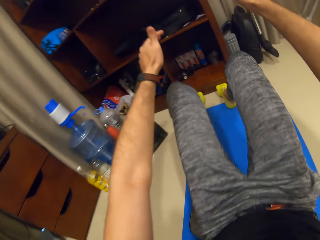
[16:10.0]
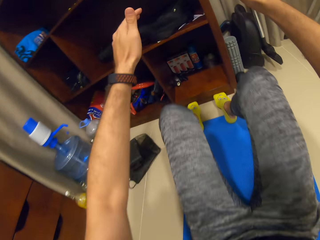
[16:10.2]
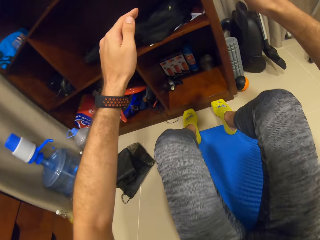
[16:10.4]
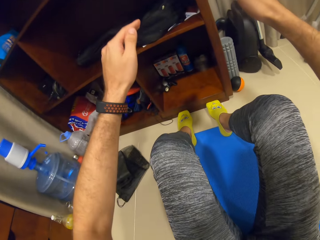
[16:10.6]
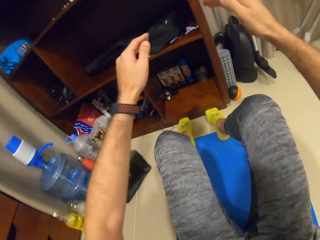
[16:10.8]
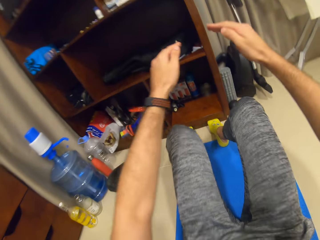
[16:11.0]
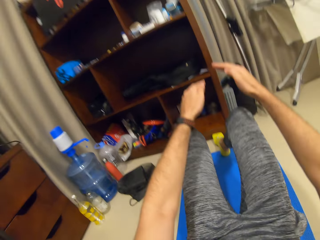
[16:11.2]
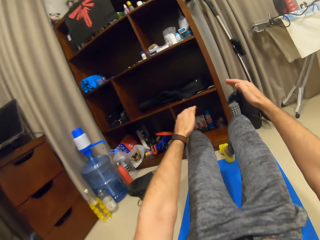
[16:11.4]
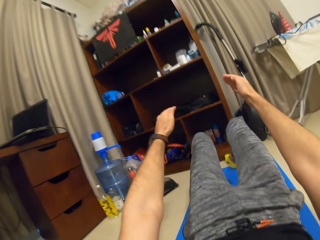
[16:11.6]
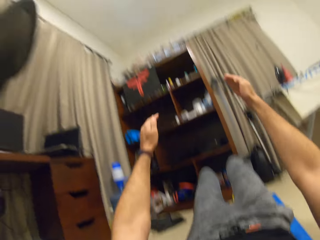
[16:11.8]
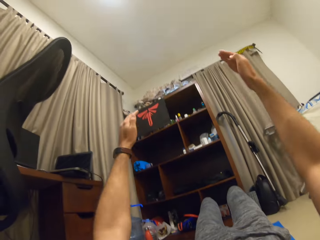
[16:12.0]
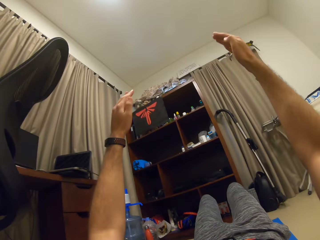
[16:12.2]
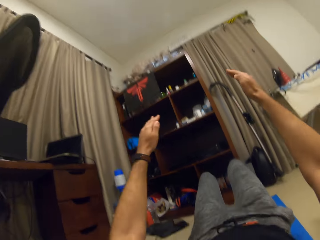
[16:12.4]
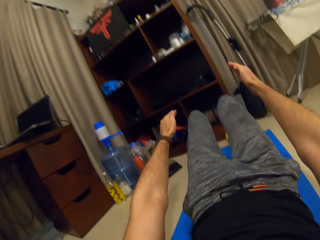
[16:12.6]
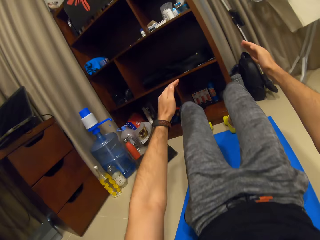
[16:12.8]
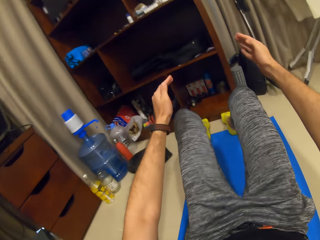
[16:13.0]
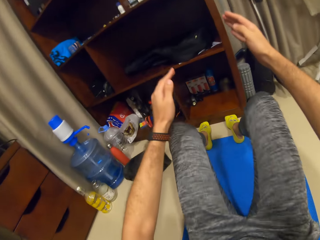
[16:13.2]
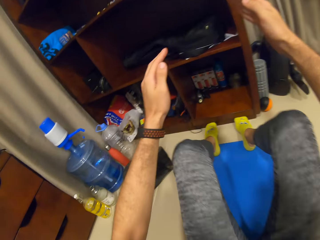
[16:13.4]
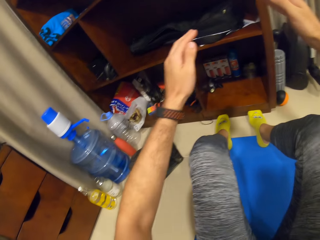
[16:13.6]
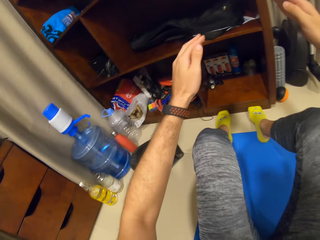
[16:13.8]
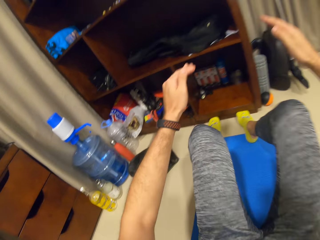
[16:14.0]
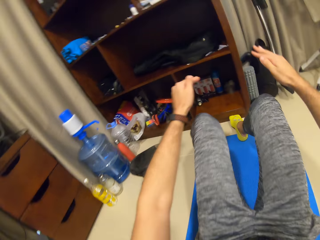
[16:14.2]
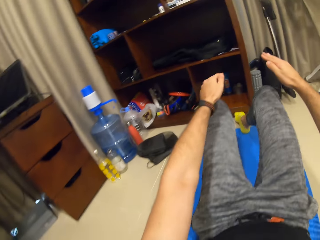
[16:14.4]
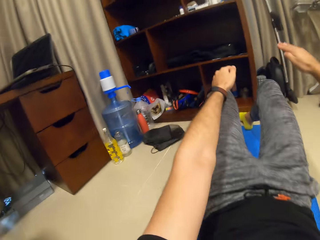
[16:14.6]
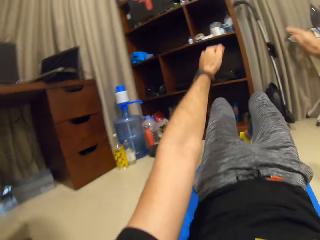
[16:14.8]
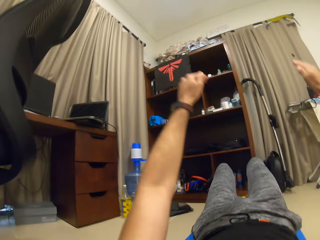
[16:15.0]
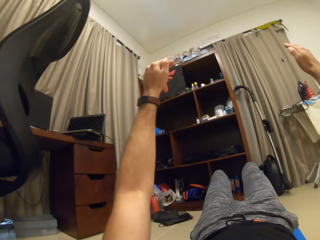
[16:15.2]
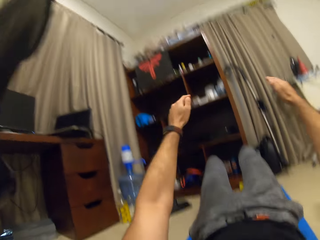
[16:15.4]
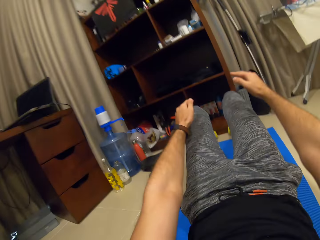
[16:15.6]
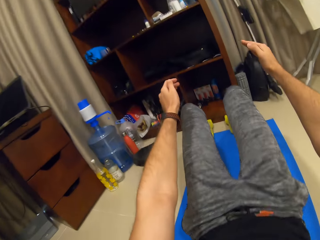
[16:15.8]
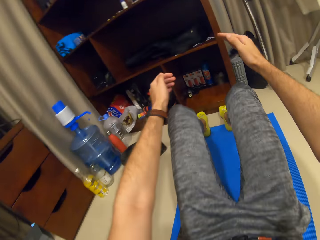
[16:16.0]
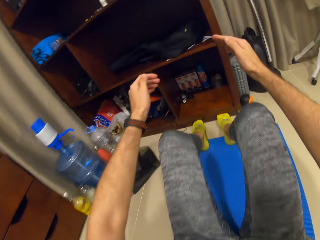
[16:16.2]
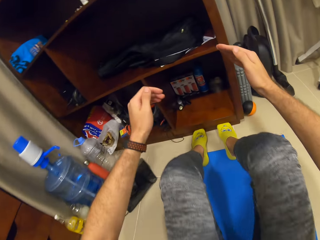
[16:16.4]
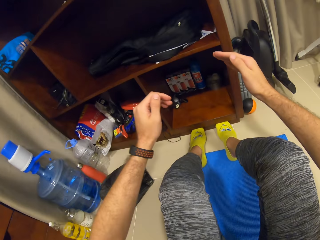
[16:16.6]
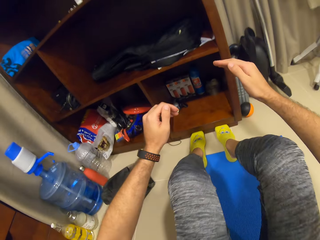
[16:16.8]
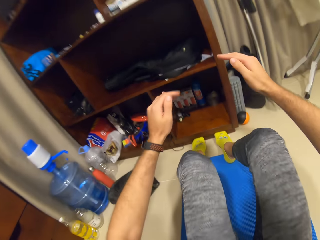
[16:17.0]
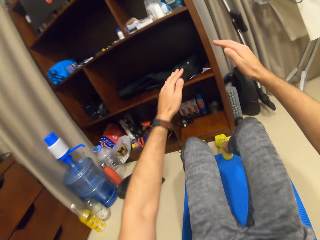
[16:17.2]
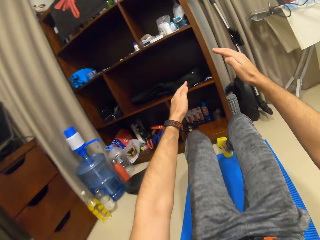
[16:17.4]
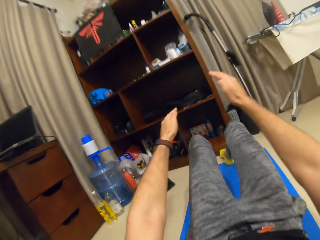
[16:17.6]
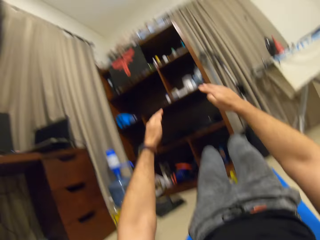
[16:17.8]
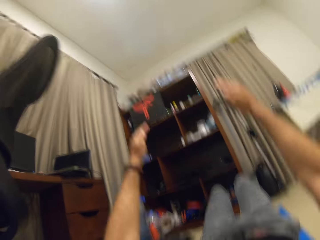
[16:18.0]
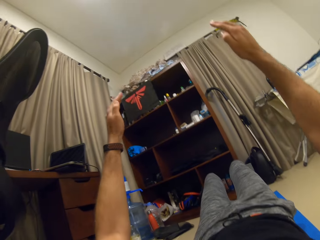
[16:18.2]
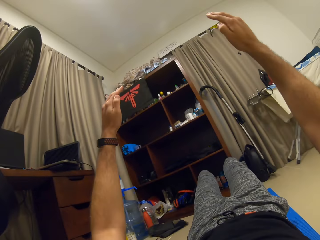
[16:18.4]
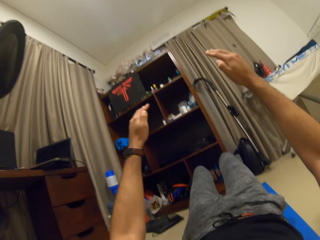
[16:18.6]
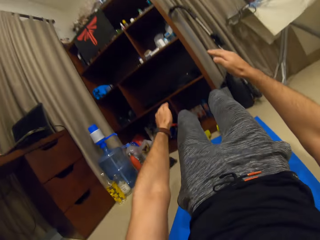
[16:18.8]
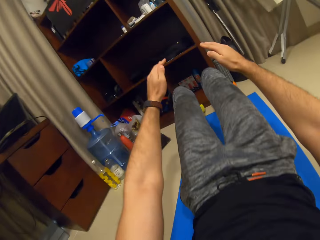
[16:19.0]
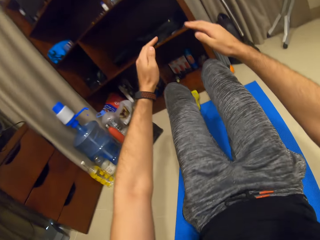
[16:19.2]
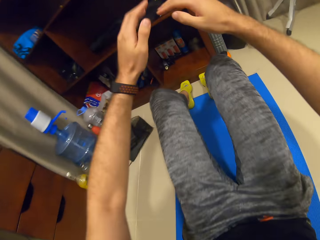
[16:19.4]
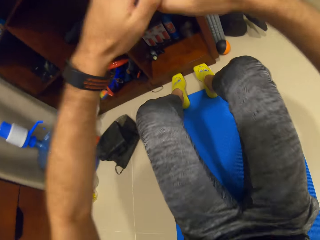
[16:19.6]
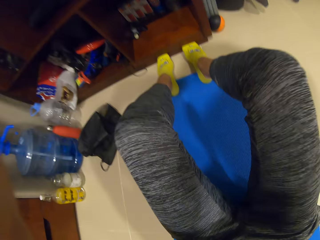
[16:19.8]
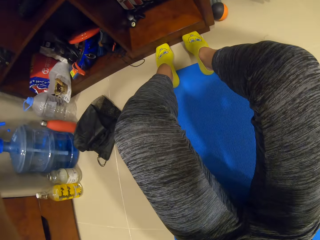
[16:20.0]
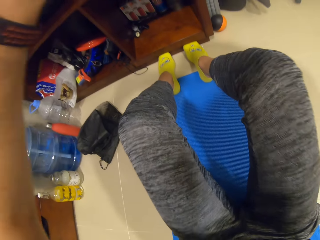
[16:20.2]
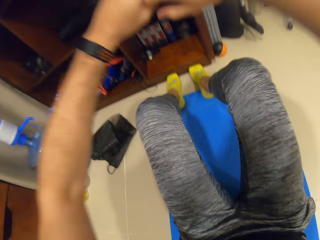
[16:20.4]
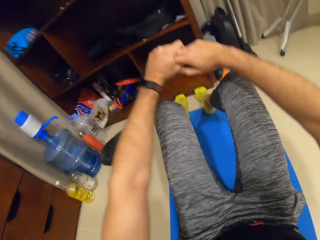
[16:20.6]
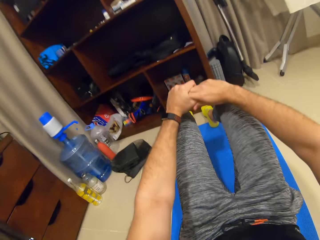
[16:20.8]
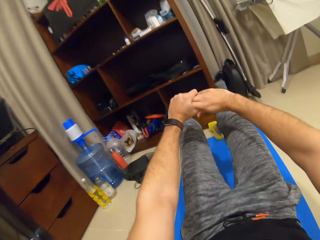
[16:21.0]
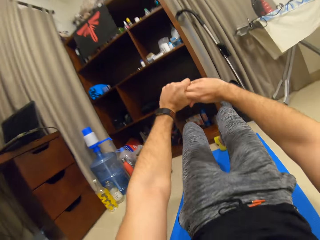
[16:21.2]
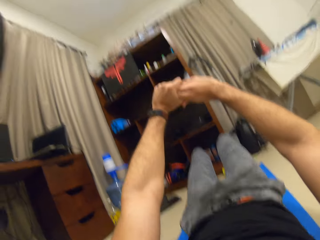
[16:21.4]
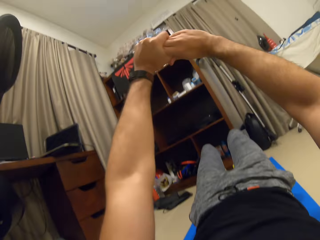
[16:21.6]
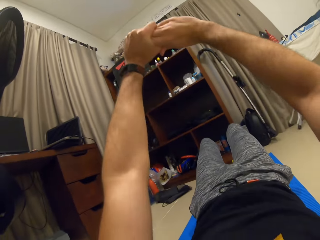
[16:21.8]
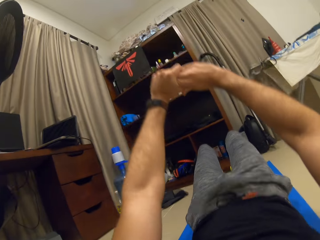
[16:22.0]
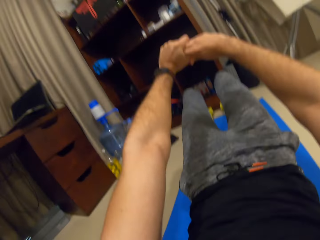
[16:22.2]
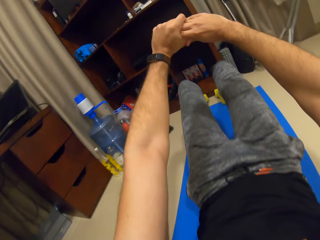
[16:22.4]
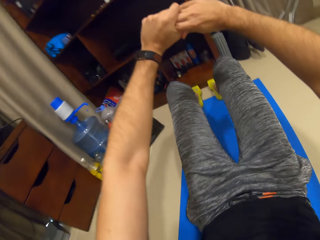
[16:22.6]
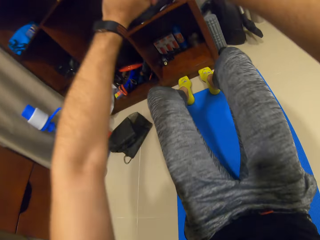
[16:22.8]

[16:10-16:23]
The camera wearer lies on the mat. He lifts up his body from the mat. He lifts his upper body from the mat. He lies on the mat. He lifts up his body from the mat. He lifts his upper body from the mat. He lies on the mat. He lifts up his body from the mat. He lifts his upper body from the mat. He lies on the mat. He lifts up his body from the mat.

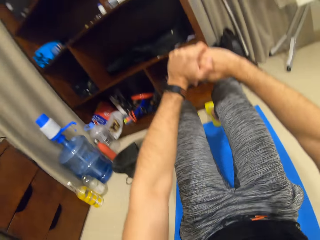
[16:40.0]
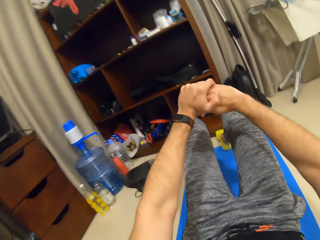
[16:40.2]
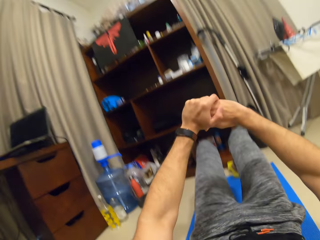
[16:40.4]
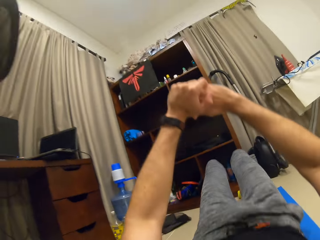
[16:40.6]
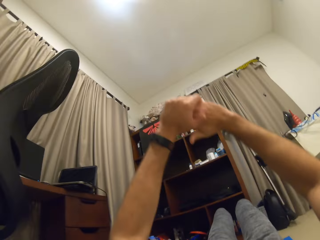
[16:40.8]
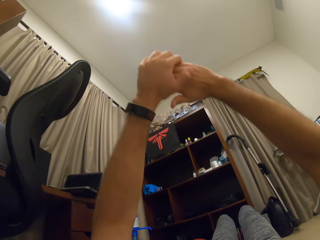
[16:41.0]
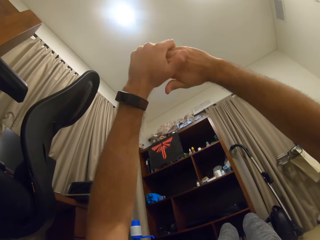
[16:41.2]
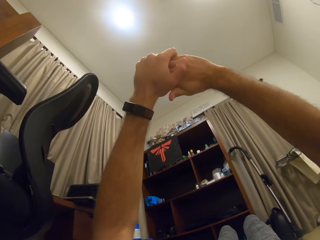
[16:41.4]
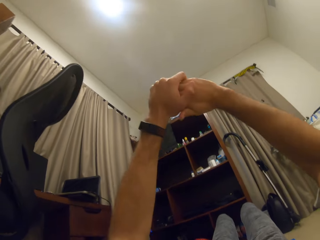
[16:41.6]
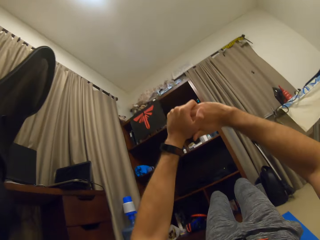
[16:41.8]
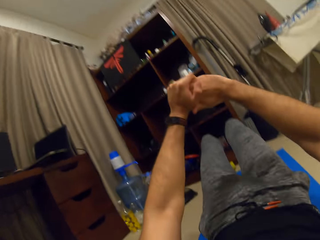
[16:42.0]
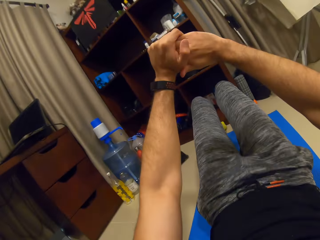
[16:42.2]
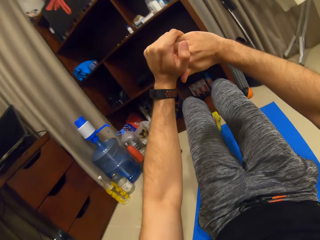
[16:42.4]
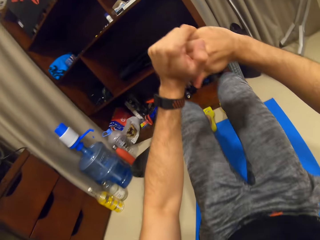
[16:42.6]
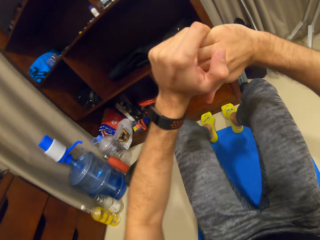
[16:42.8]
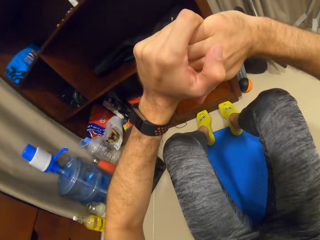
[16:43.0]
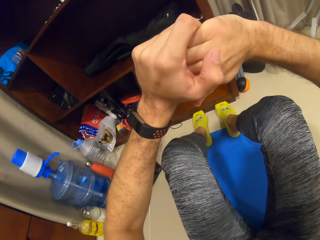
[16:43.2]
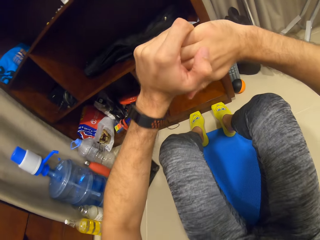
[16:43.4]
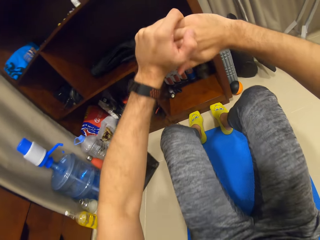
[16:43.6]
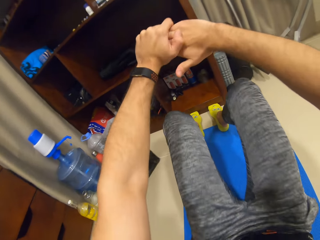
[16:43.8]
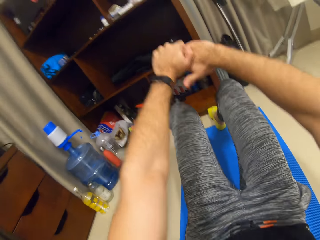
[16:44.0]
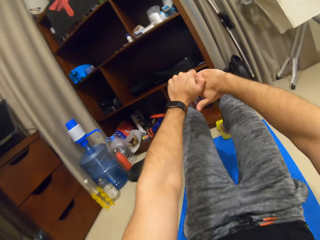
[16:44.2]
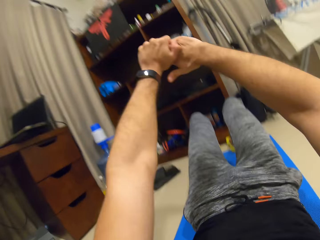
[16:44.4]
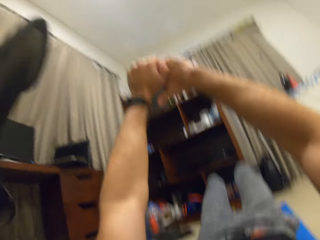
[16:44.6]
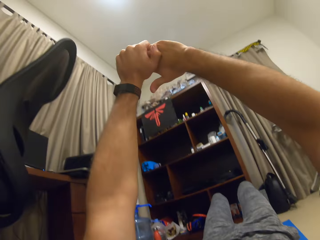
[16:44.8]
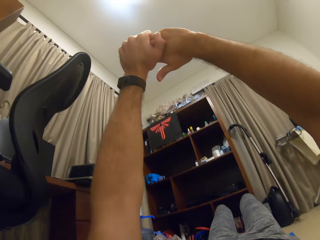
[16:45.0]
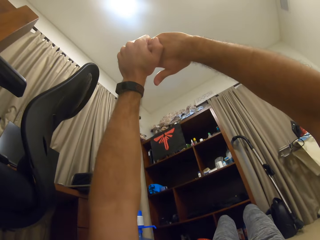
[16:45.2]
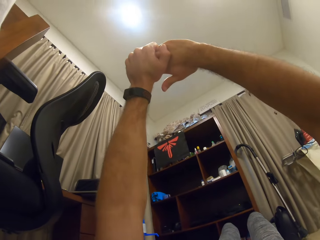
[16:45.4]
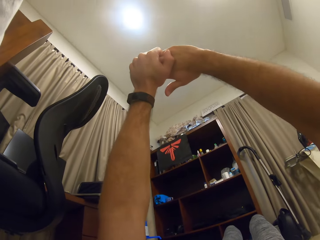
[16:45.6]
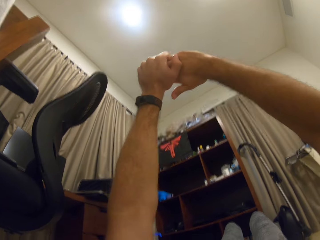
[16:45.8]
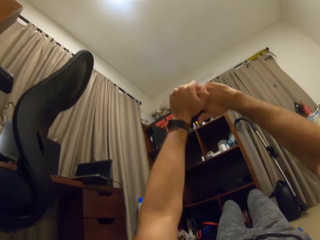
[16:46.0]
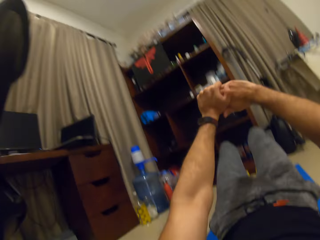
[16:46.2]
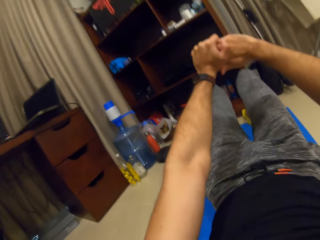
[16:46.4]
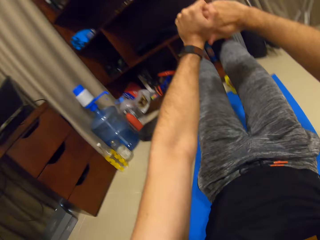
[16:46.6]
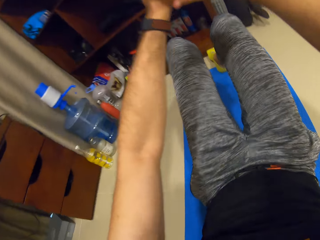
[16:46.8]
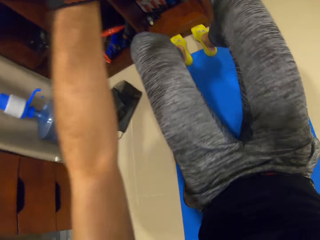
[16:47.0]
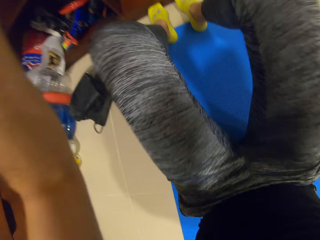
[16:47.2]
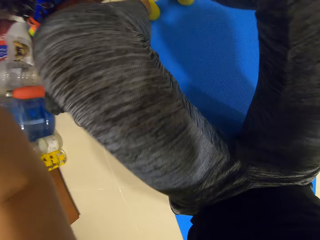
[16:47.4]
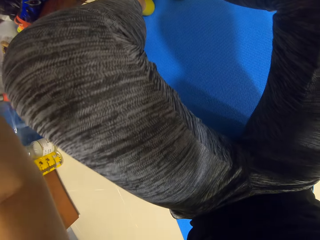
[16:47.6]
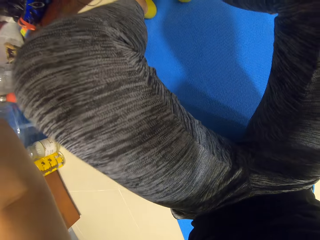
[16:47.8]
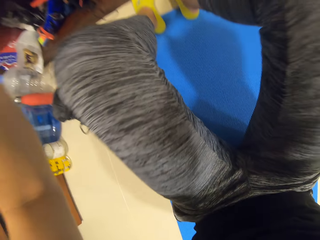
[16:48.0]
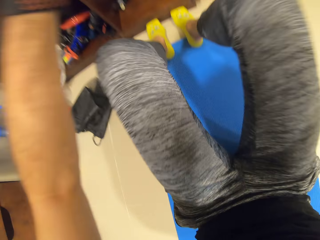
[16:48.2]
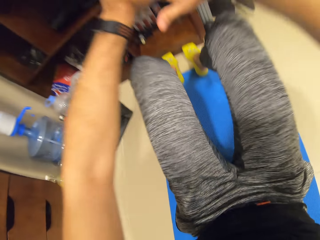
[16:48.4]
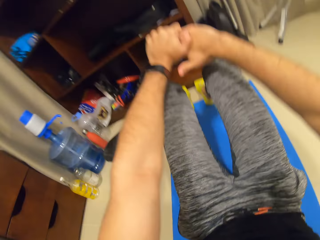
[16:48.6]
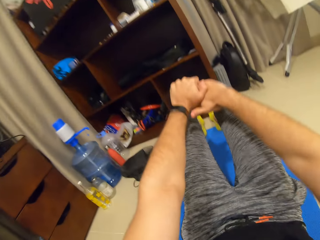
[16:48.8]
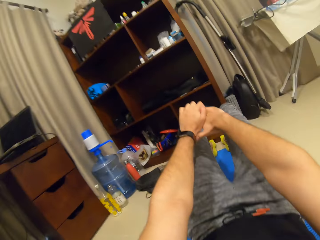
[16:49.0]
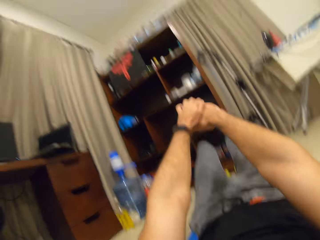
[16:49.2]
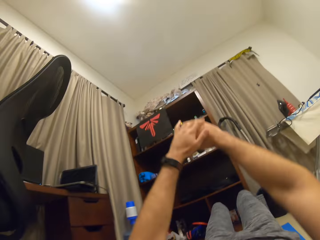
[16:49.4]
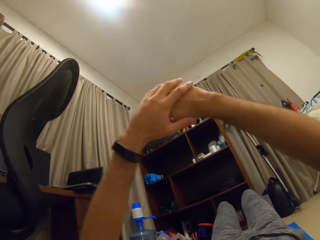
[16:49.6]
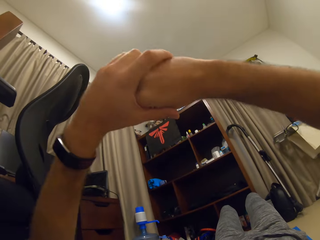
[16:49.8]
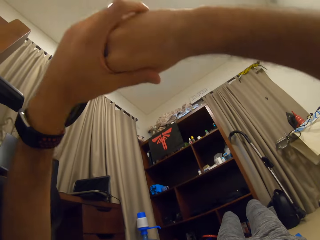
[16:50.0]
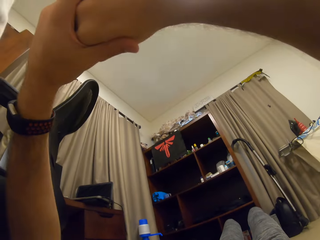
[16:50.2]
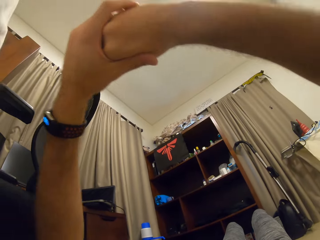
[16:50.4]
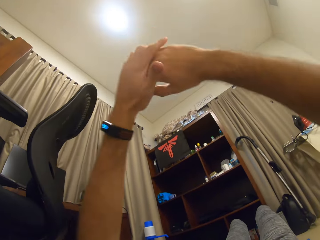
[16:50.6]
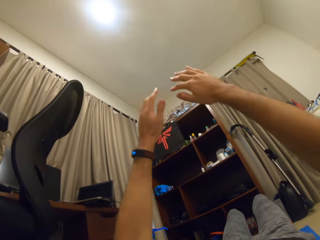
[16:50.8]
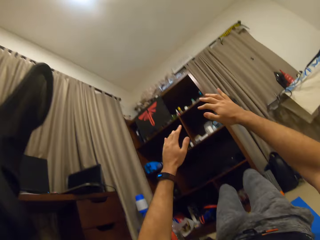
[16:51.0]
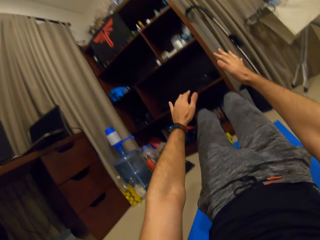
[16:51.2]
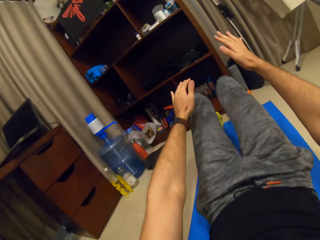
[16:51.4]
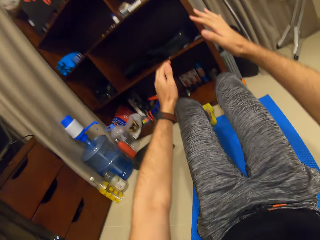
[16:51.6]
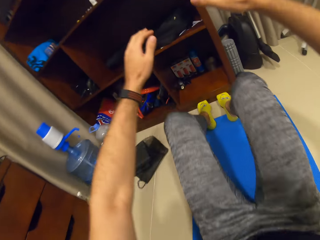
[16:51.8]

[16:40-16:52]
The camera wearer lies on the mat. He stretches his hands. He lifts his upper body from the mat. He lies on the mat. He lifts up his body from the mat. He stretches his hands. He lifts his upper body from the mat. He lies on the mat. He lifts up his body from the mat. He stretches his hands. He separates both hands.
